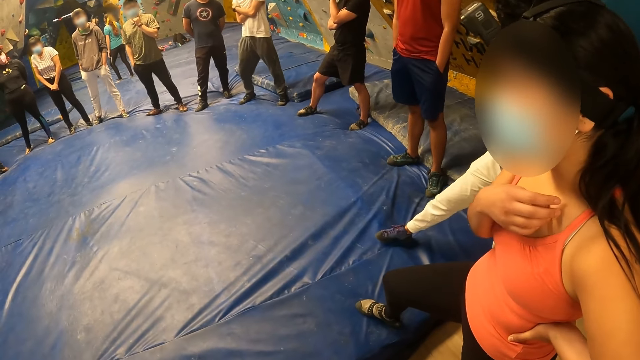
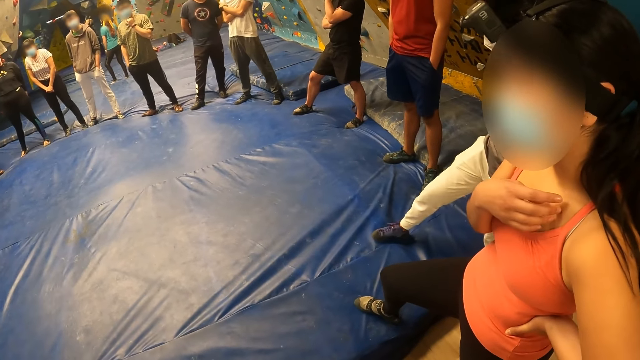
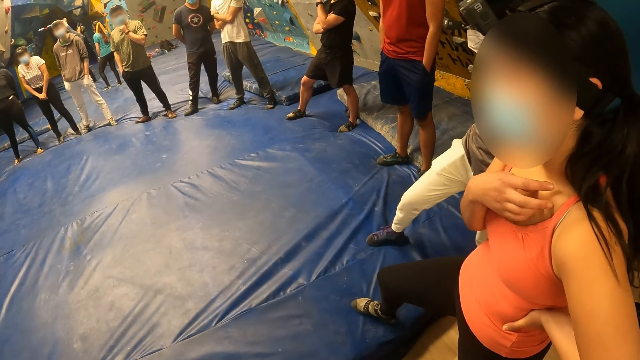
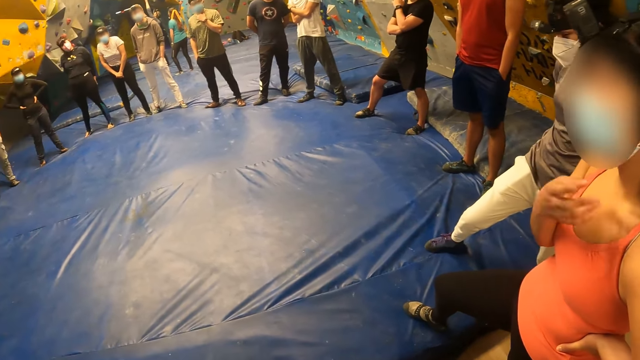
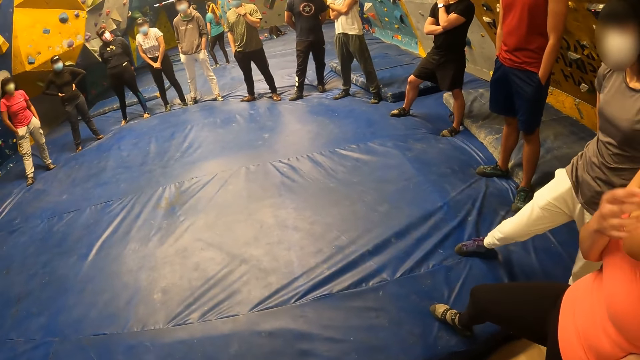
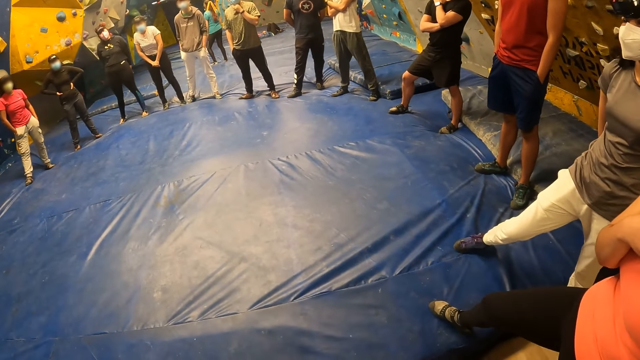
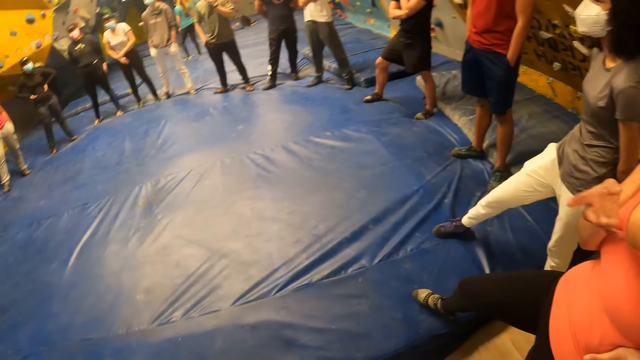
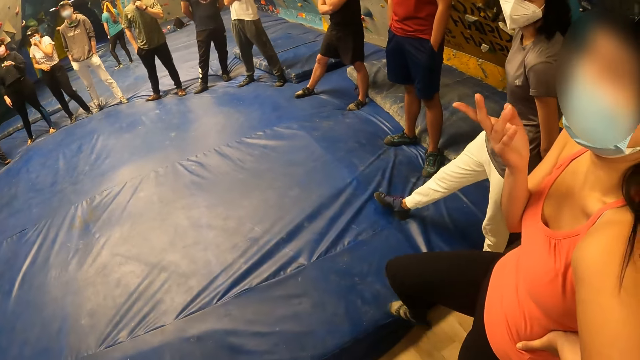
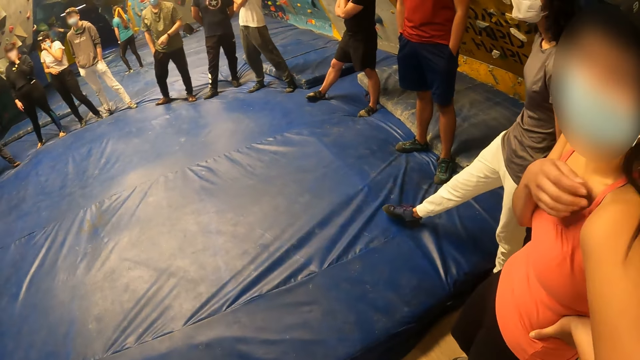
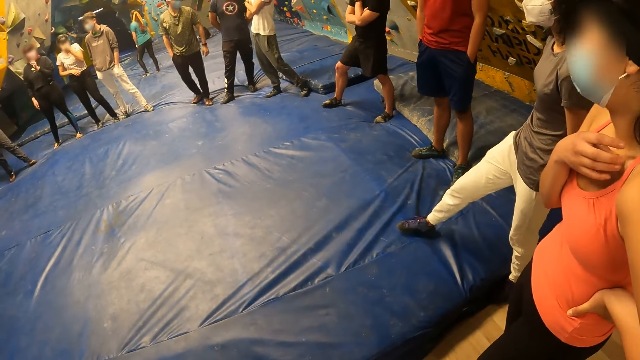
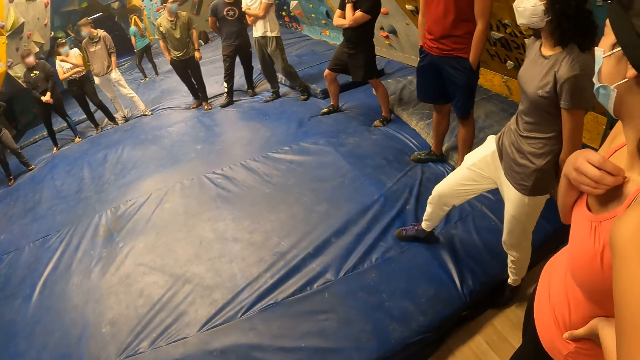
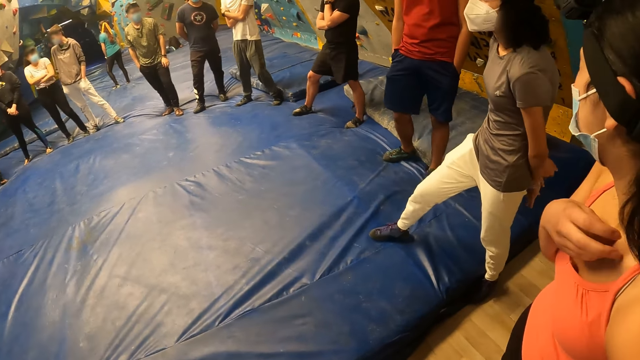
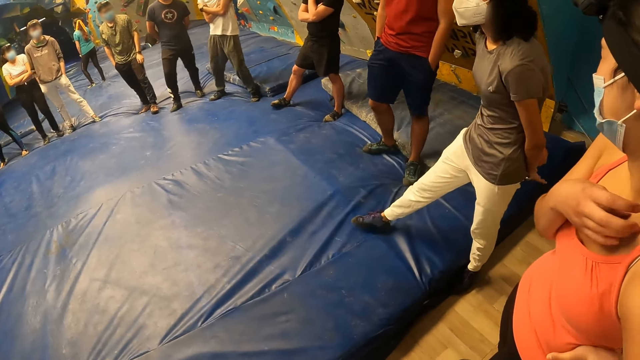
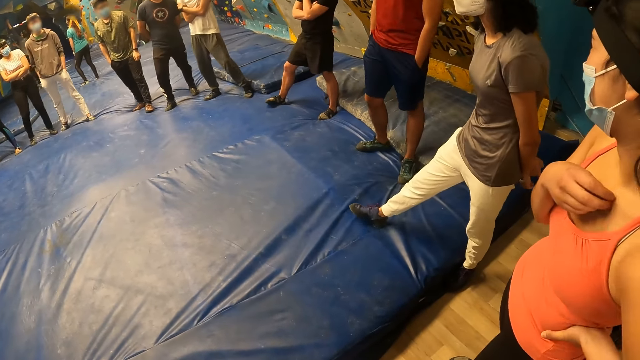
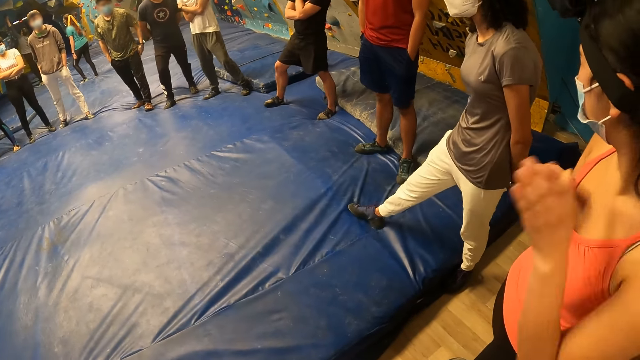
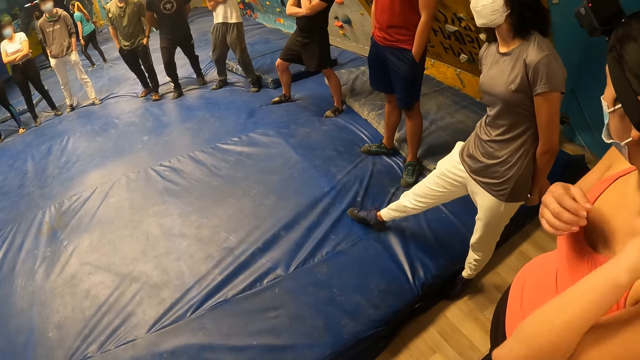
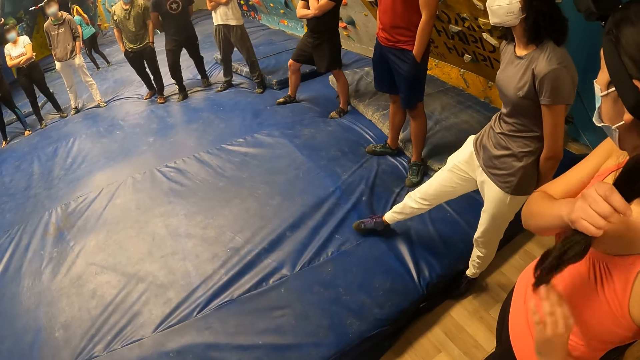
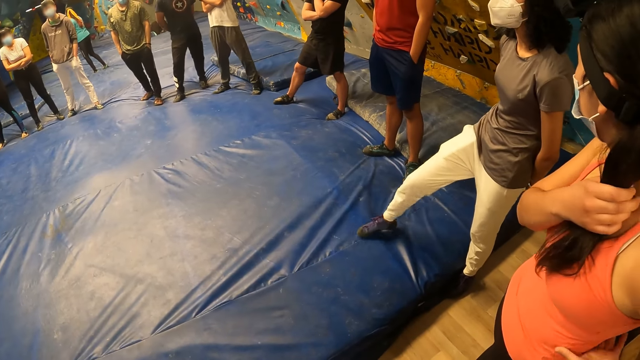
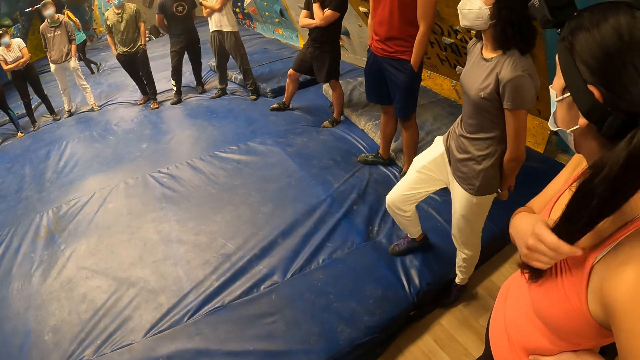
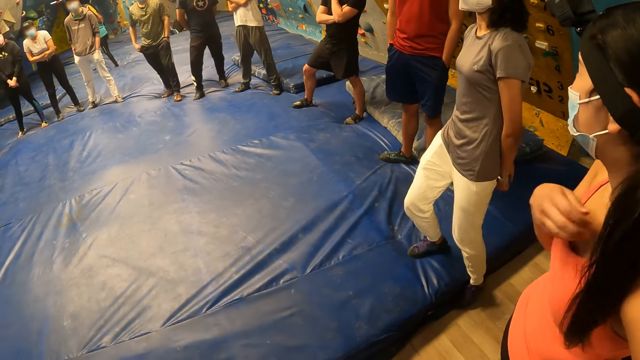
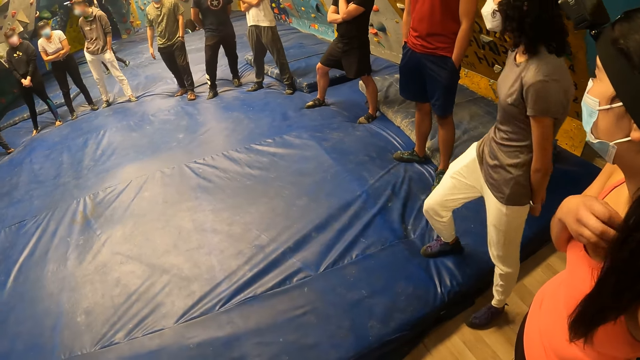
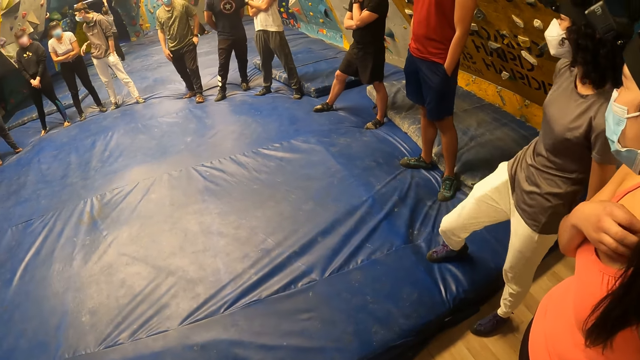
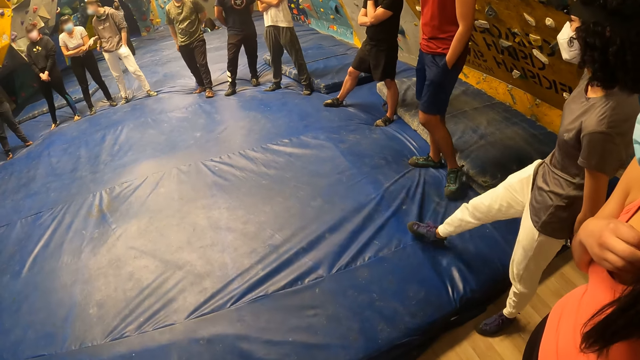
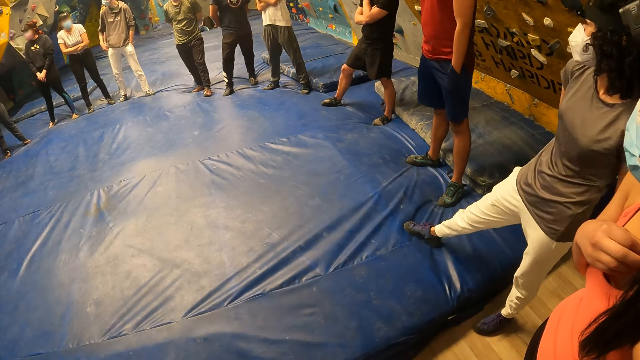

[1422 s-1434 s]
The woman interacts with the camera wearer.

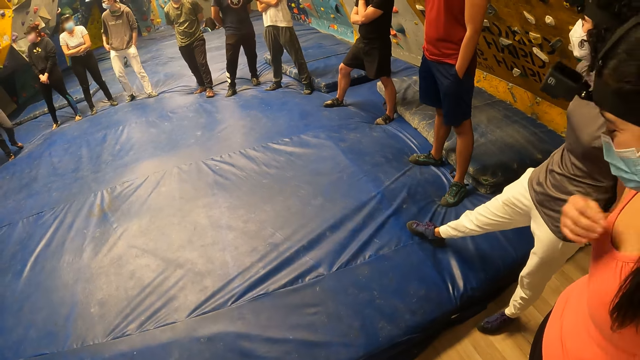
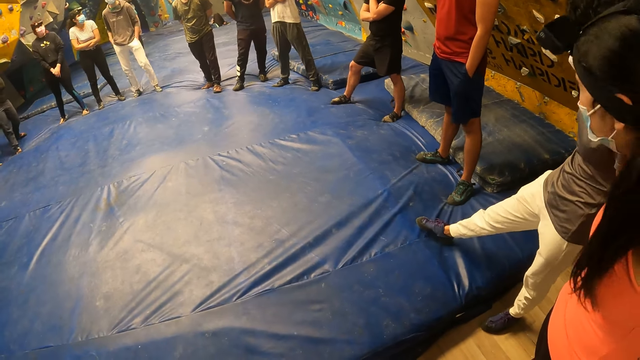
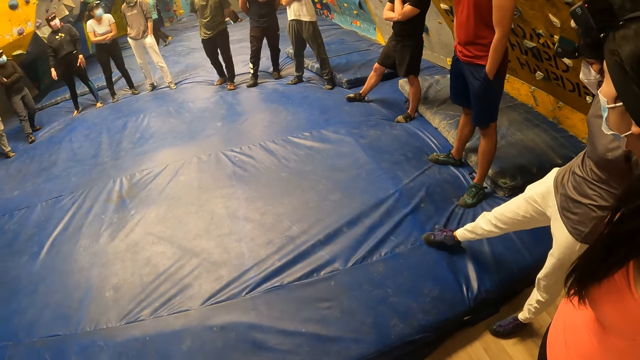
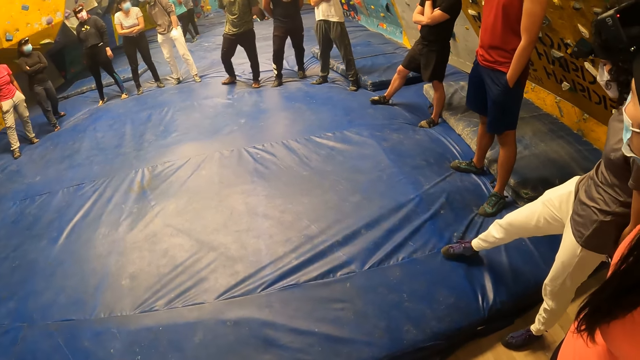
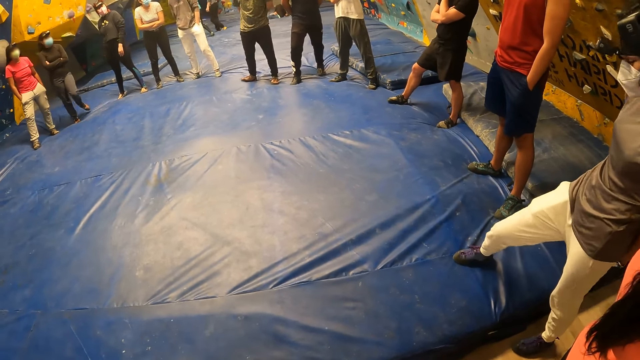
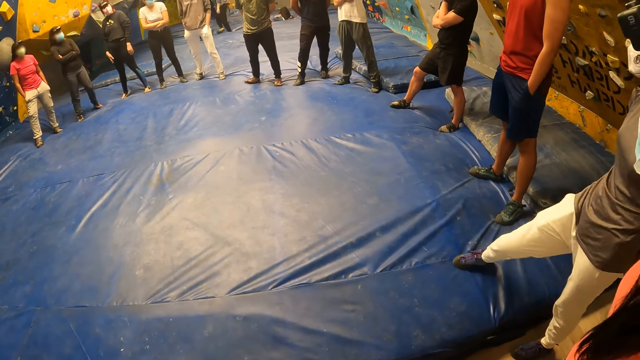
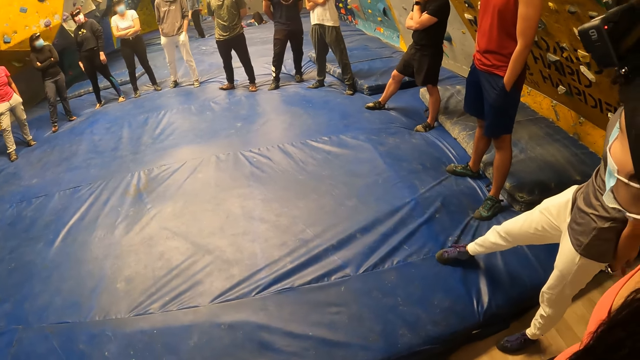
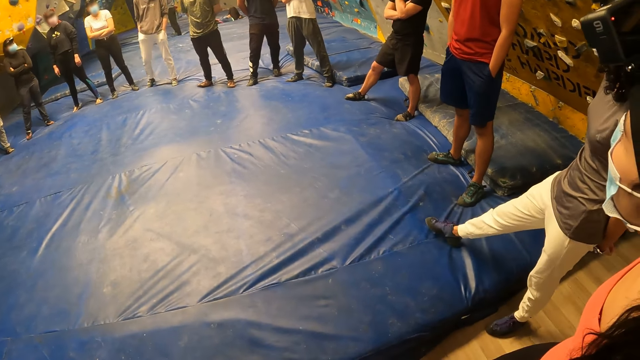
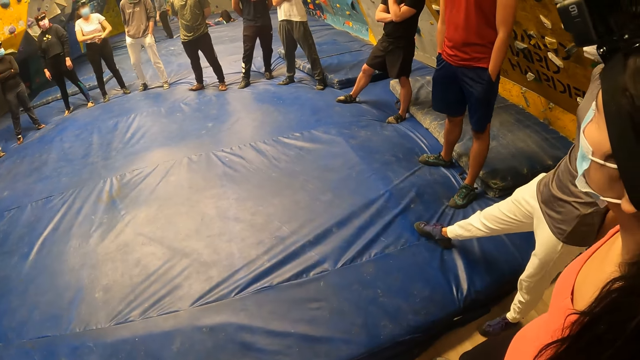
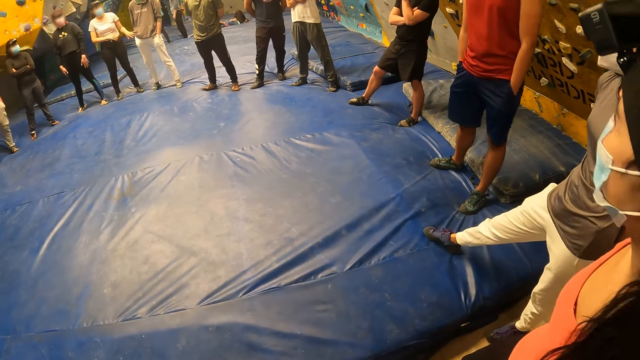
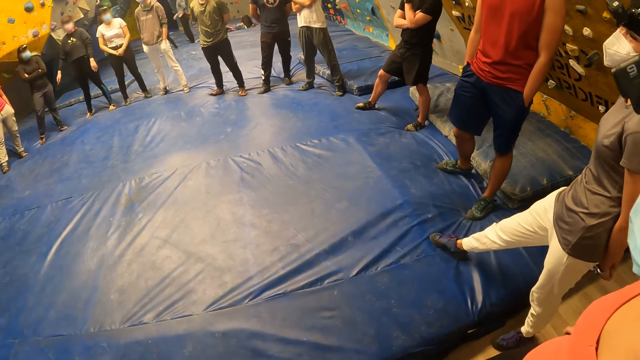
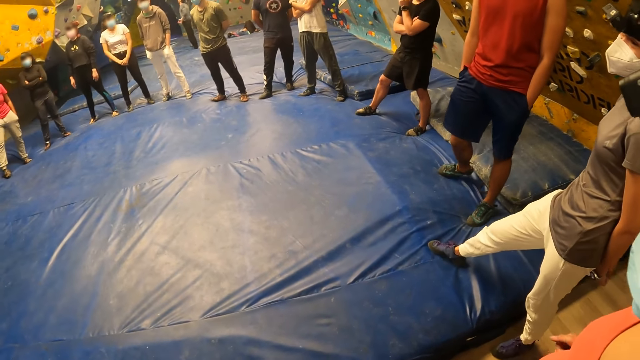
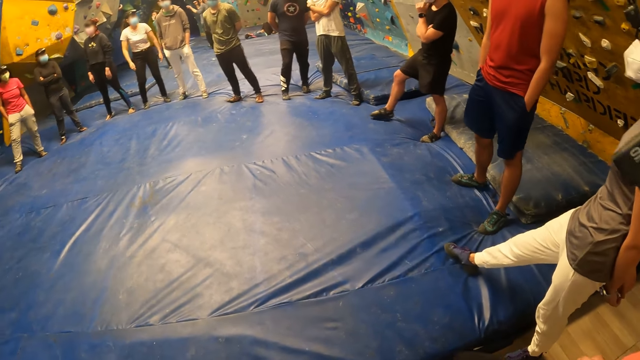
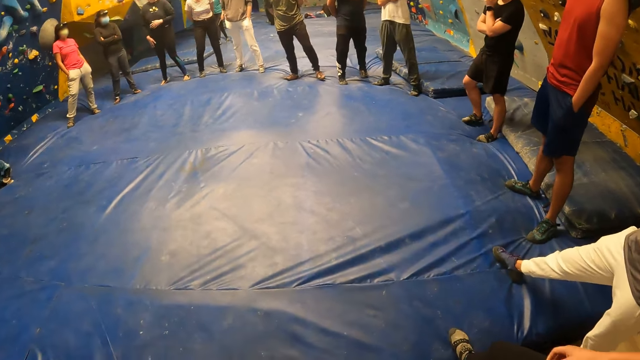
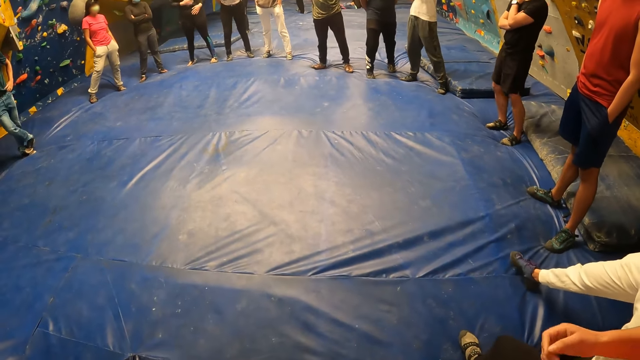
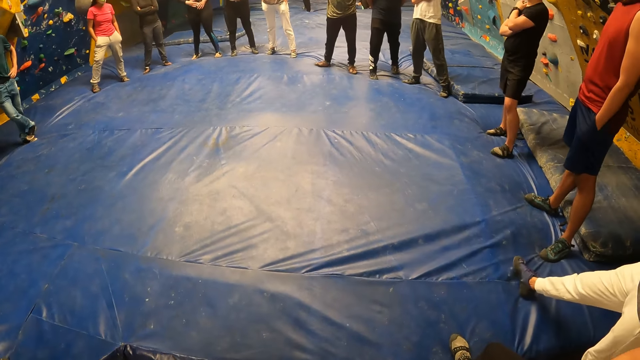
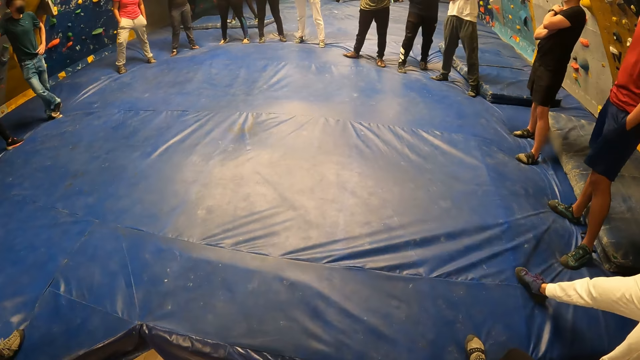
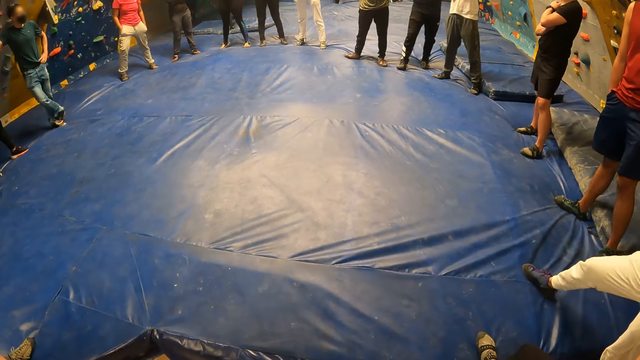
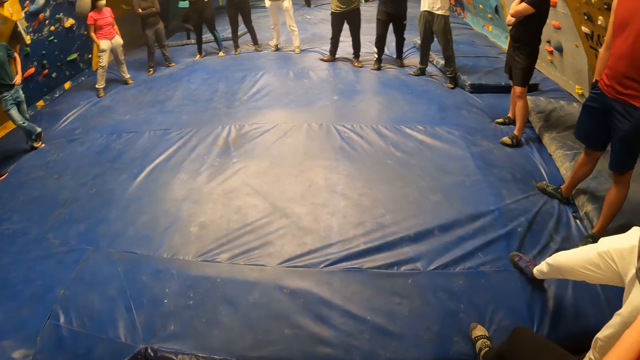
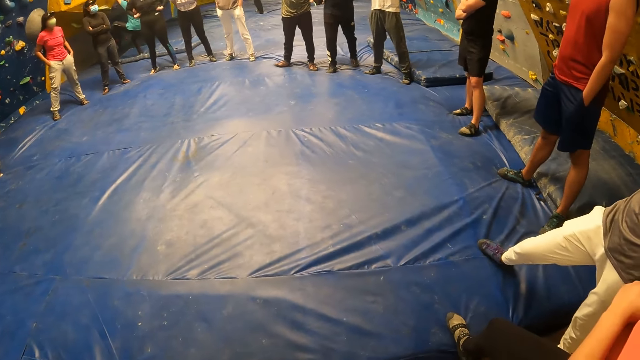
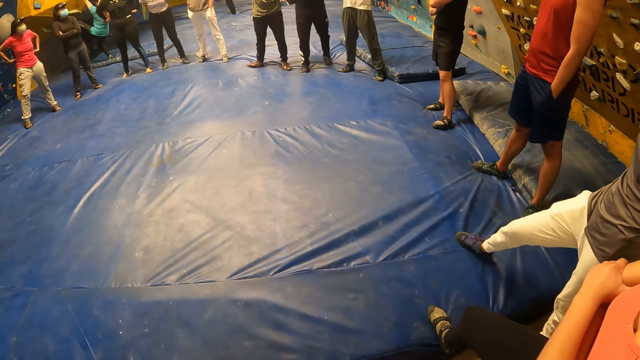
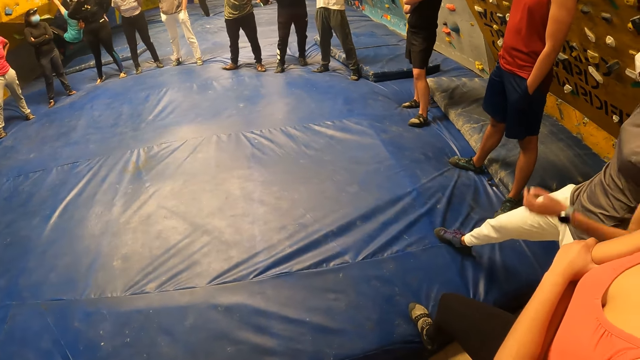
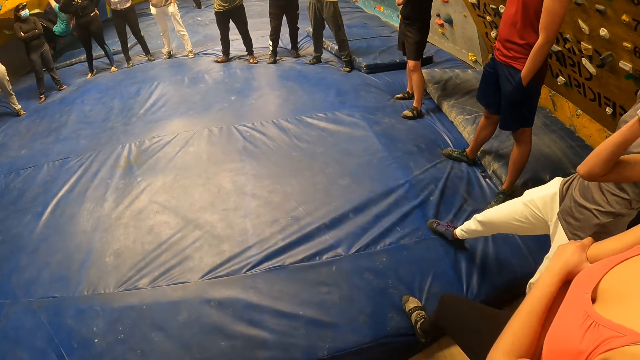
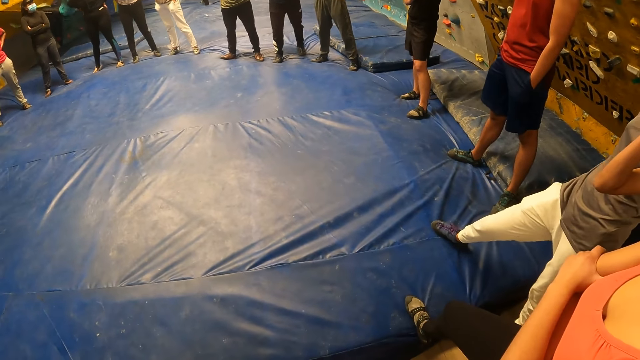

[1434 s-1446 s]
A woman climbs a climbing wall.
